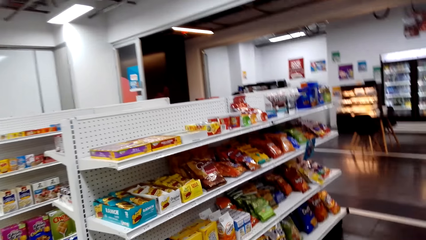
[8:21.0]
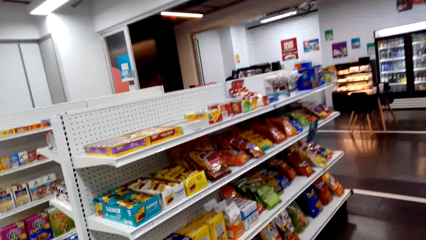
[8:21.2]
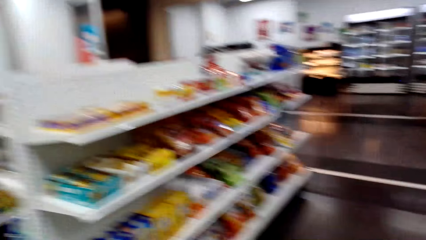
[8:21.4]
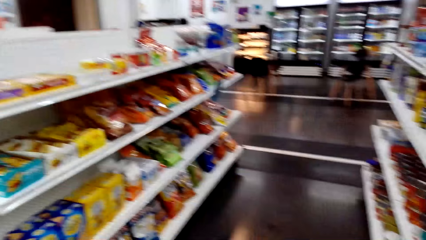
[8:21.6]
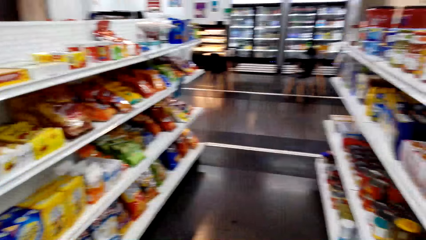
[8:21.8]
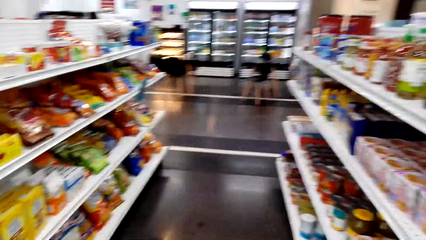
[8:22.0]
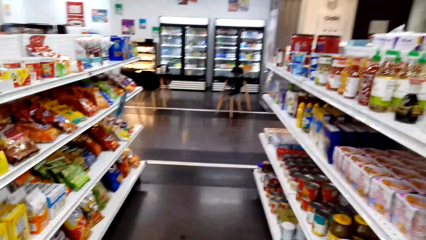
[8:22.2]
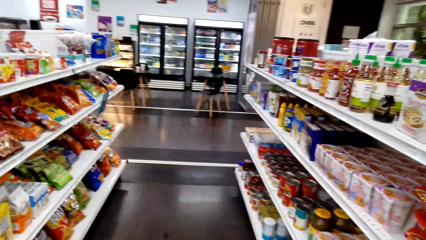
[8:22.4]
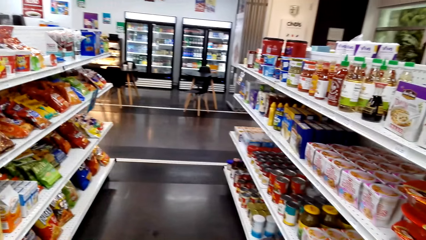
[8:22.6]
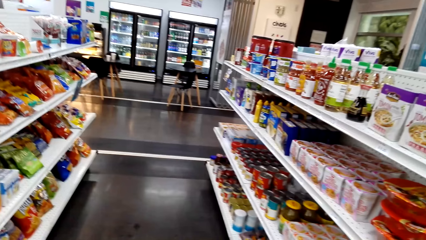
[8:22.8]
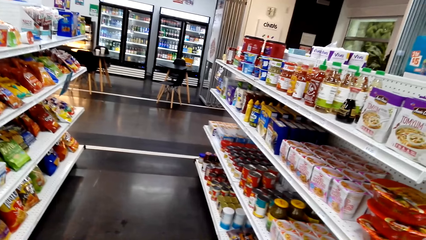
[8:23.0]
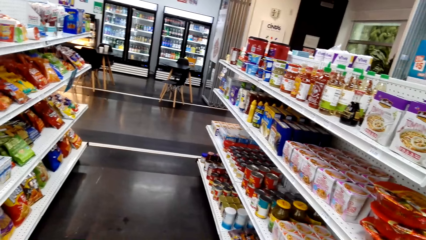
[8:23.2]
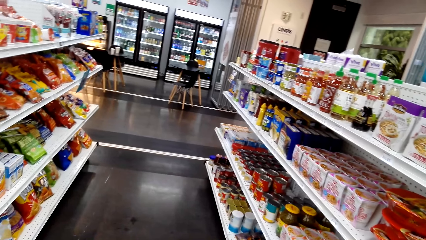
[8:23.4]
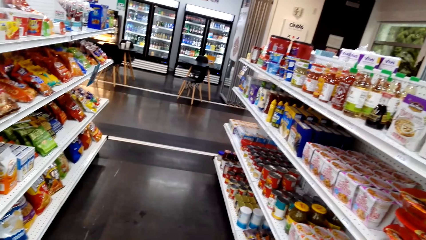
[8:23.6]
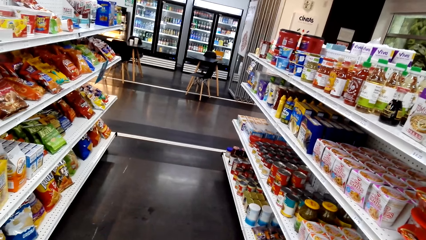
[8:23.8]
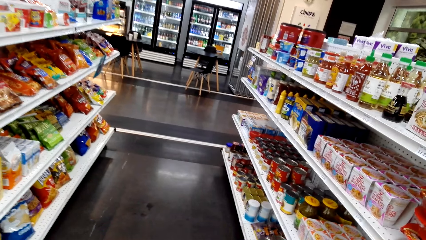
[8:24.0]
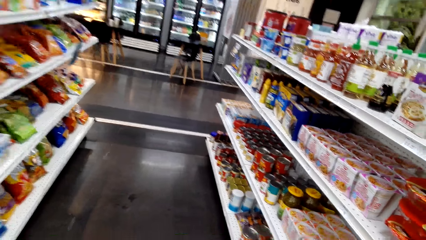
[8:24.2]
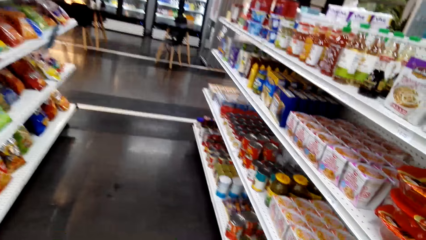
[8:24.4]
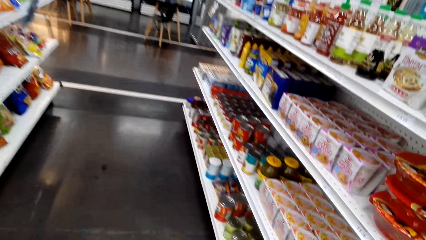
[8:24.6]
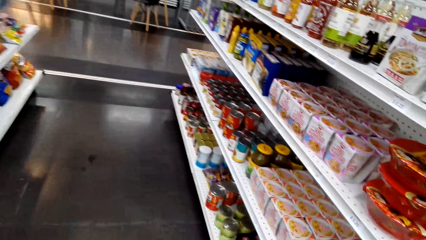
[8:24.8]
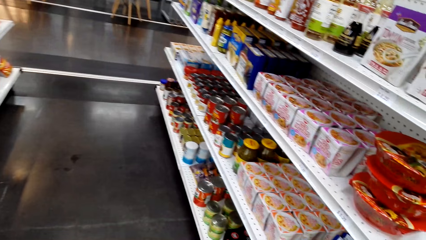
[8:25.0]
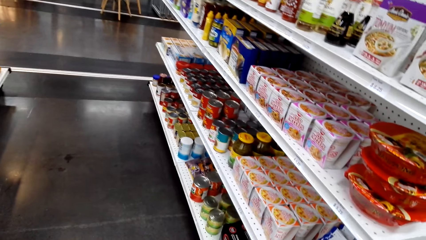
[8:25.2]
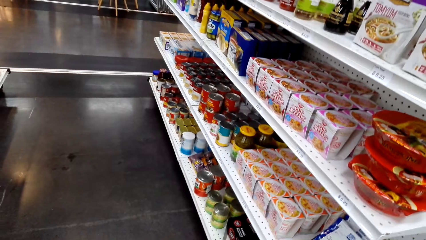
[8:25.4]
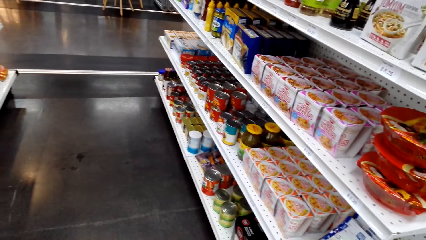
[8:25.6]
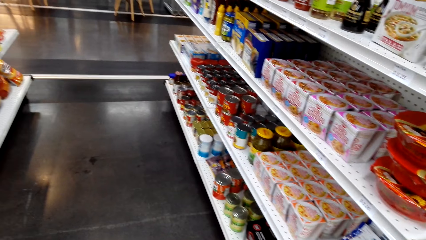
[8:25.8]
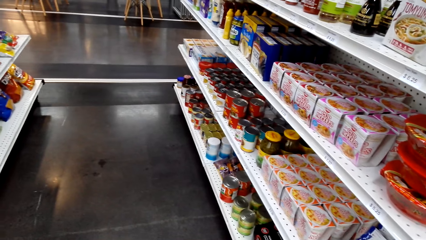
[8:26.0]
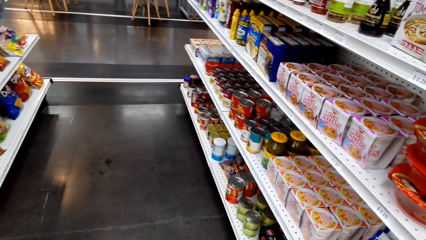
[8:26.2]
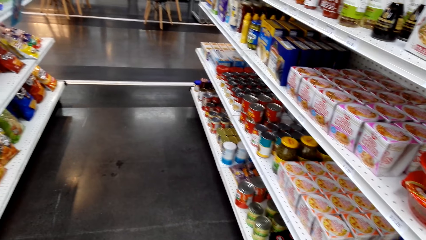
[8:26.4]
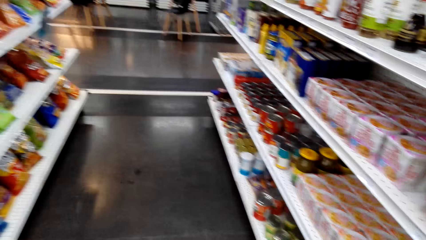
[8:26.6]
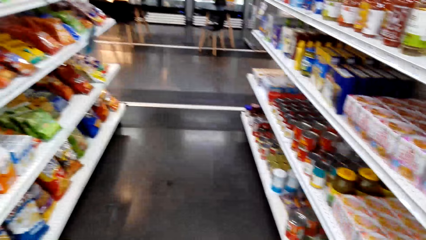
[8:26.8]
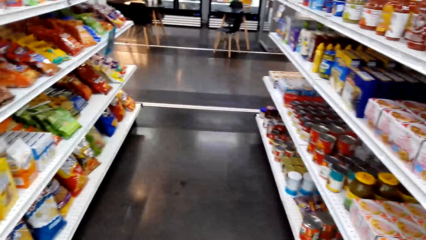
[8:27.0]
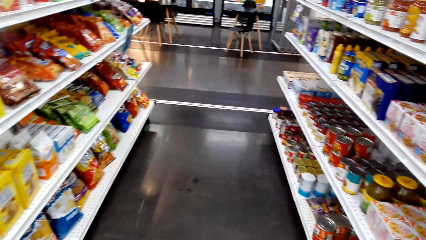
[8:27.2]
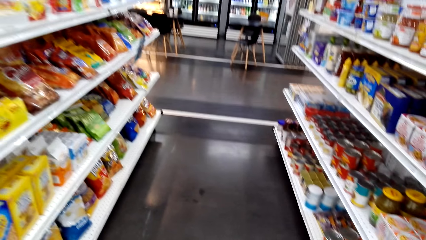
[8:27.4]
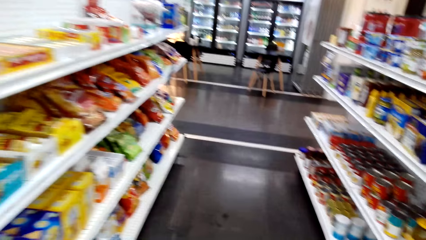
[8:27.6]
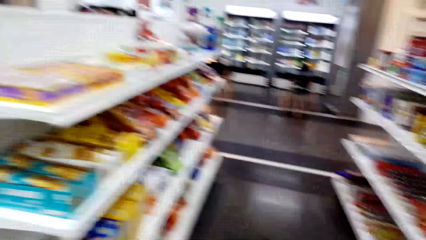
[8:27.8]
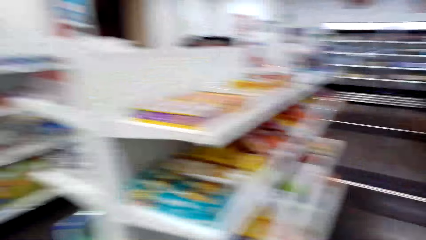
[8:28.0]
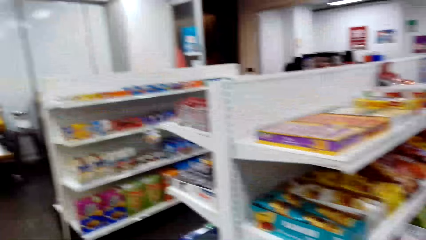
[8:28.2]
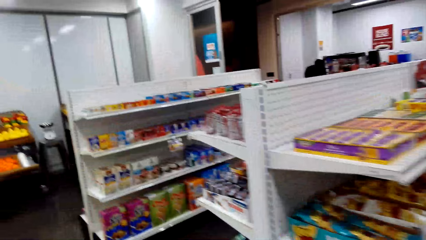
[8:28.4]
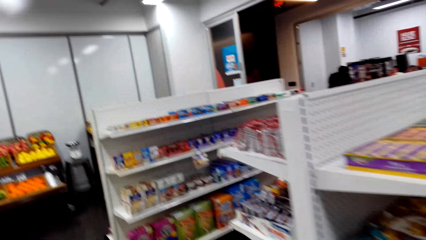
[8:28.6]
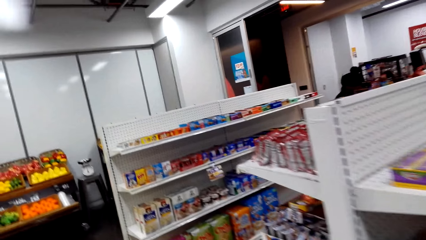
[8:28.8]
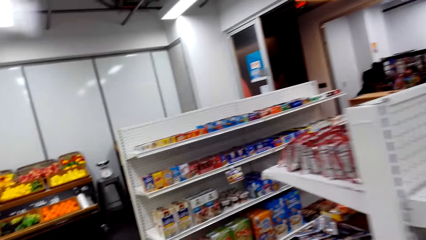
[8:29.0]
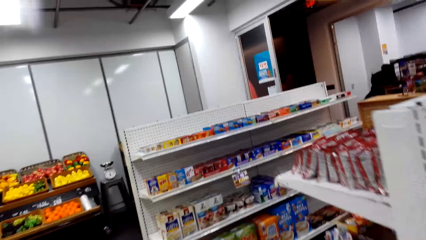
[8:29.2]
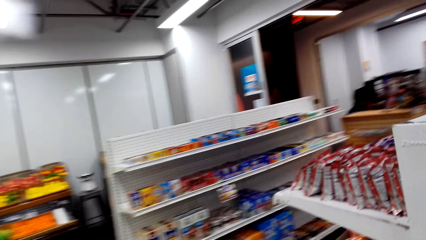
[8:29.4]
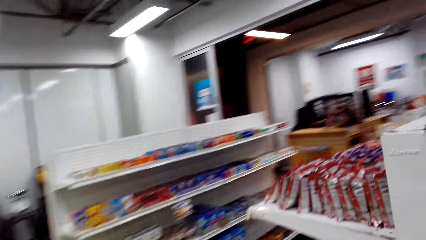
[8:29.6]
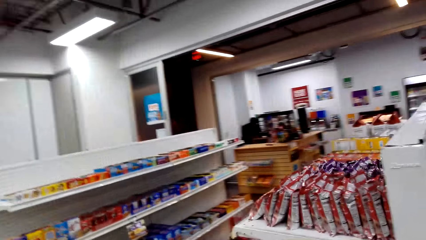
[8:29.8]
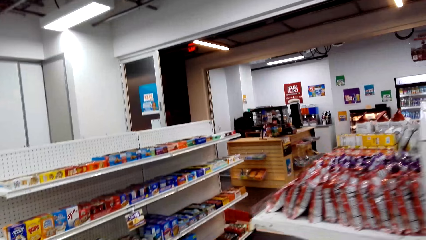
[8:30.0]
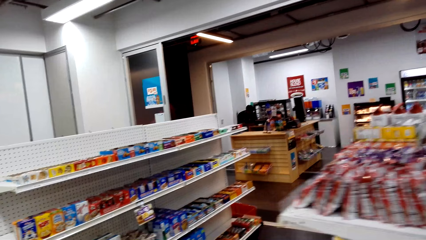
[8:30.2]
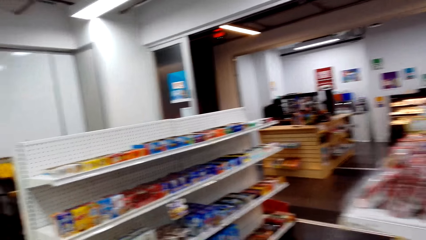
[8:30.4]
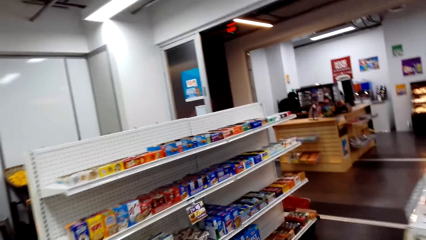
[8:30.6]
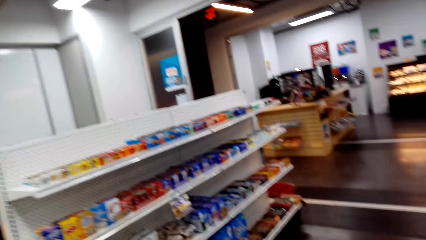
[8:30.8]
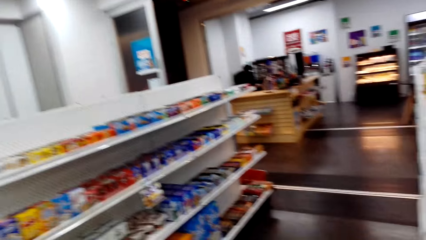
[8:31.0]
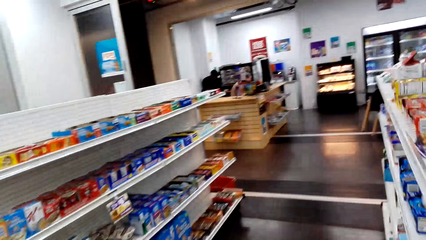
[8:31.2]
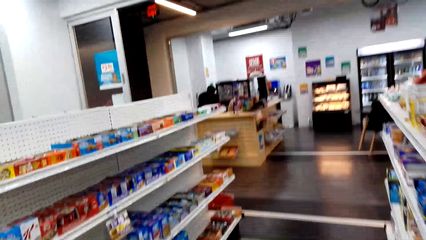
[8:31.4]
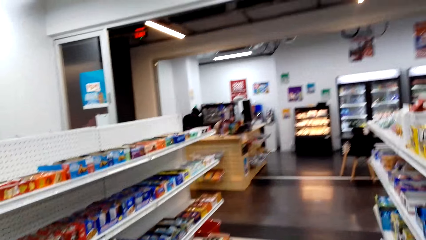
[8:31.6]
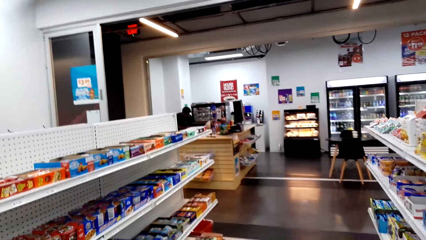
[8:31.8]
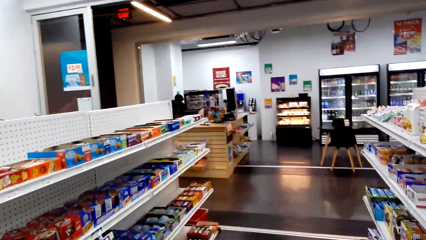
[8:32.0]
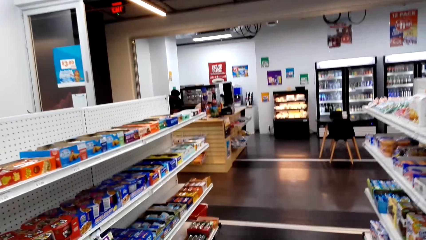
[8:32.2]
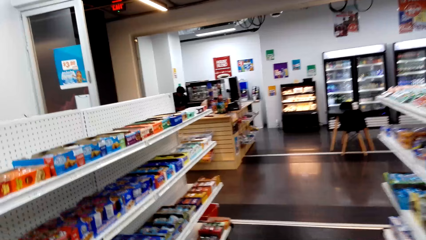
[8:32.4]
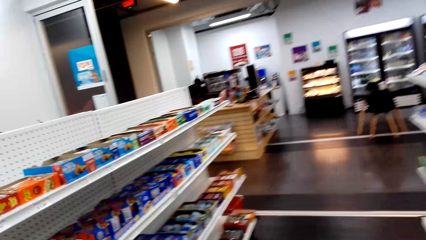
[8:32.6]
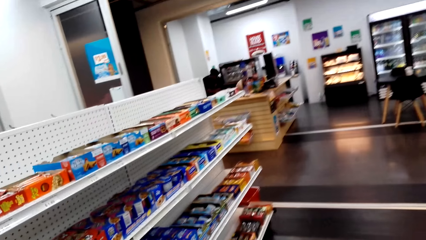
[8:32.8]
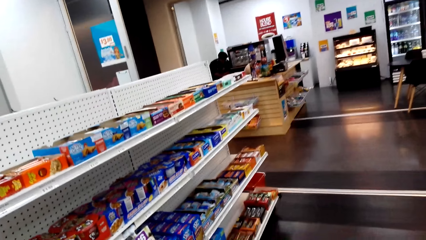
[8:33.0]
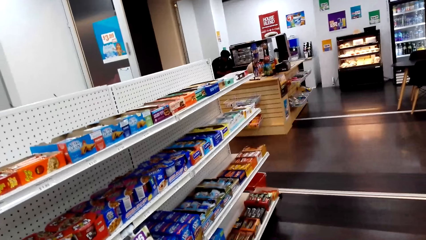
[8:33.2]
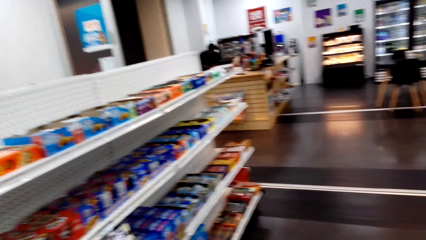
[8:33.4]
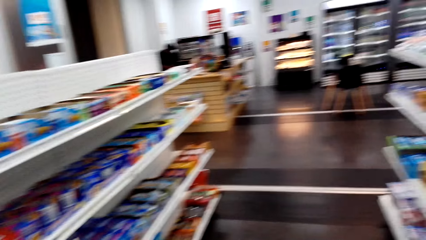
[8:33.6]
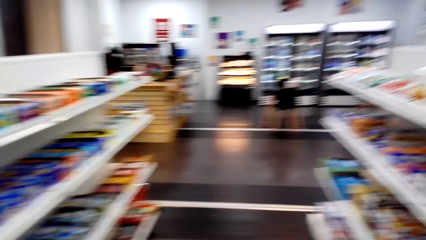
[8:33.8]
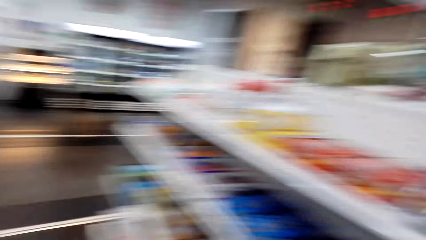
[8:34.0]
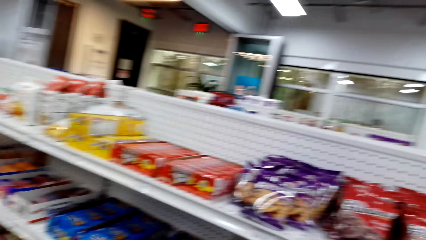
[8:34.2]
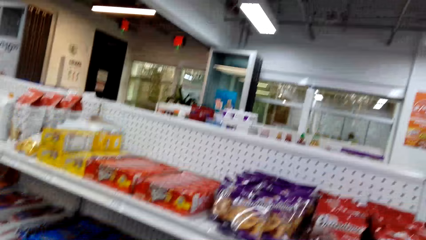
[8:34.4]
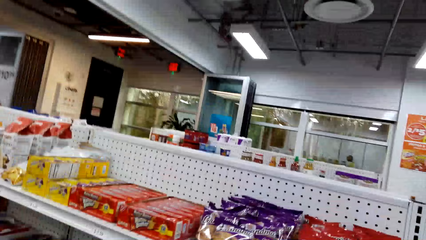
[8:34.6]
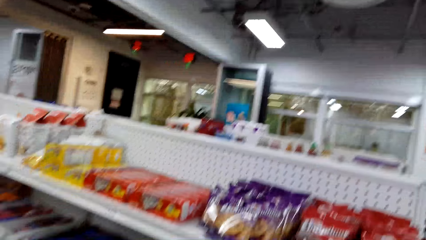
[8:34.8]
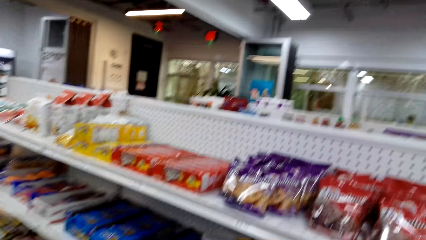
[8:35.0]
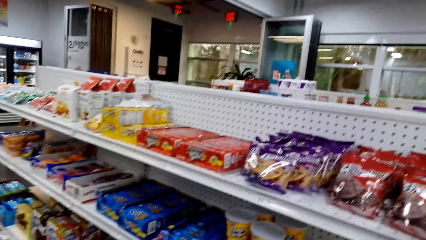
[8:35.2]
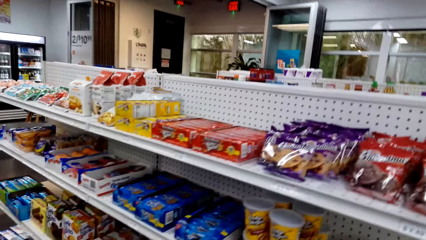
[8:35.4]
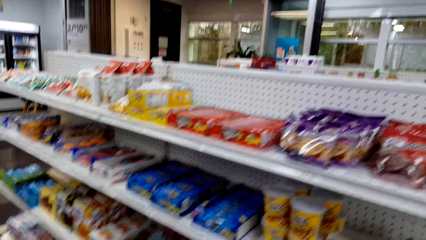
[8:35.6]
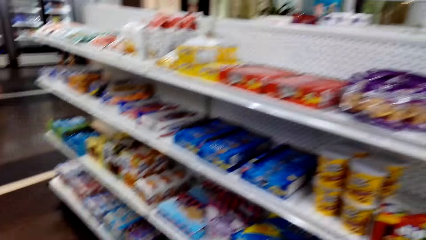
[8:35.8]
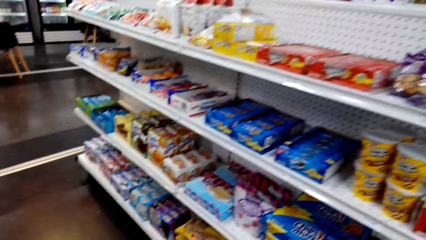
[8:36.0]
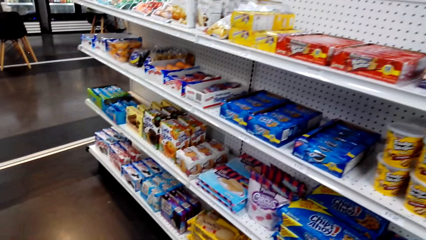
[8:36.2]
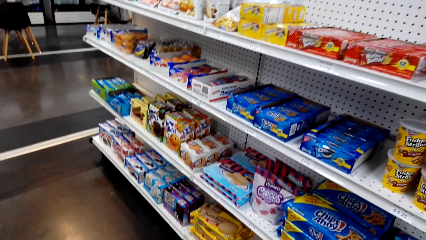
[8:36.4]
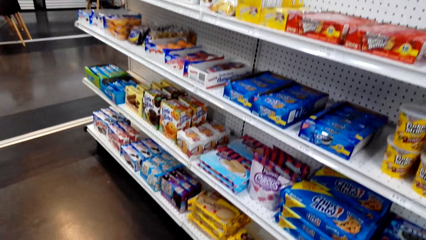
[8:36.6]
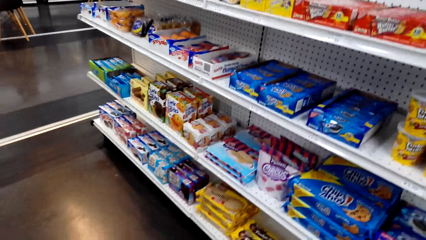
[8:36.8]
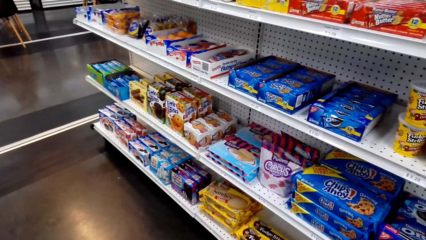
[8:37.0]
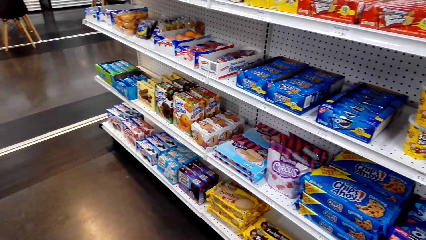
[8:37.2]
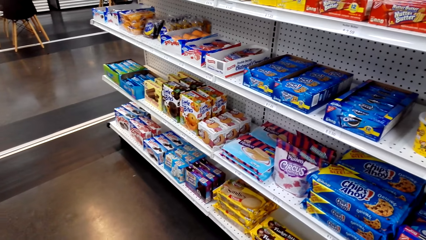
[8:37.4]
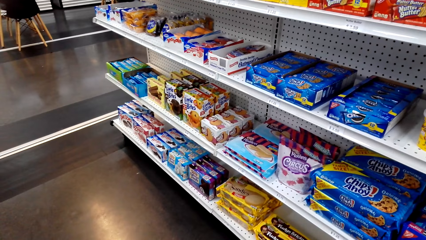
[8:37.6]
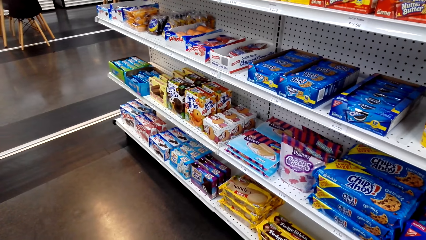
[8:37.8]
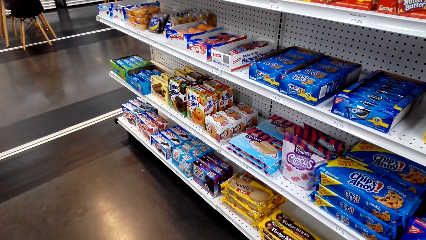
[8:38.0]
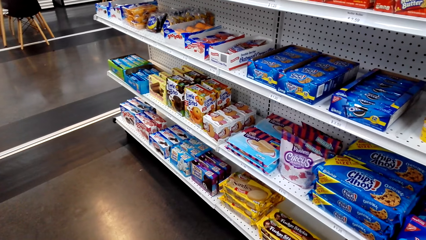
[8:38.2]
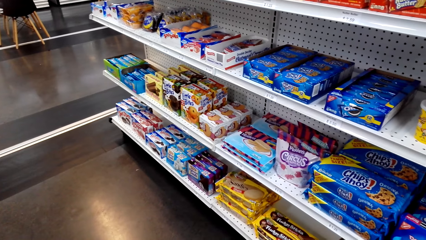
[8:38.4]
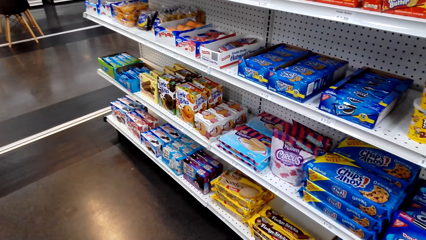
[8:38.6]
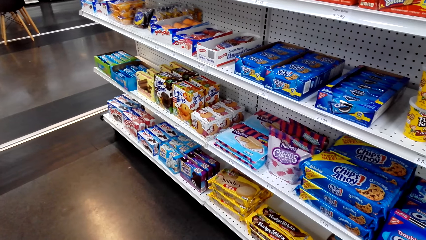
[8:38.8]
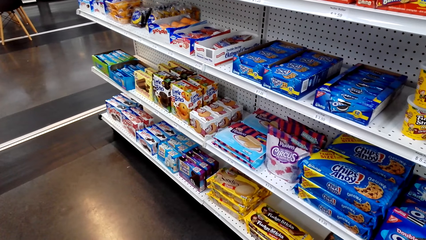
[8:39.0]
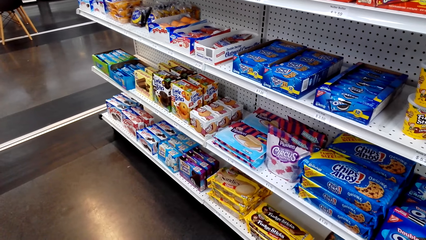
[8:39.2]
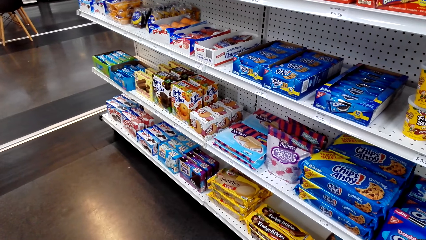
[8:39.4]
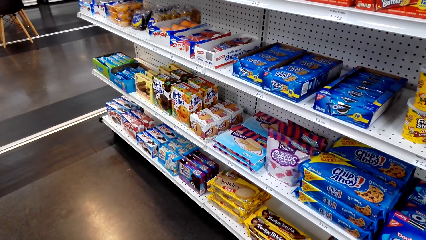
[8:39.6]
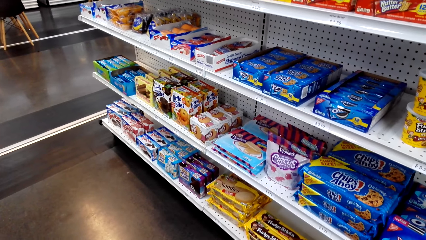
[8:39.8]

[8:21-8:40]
The camera wearer looks at snacks on the shelves. They walk. They look at the snacks on the shelves. They look around.
